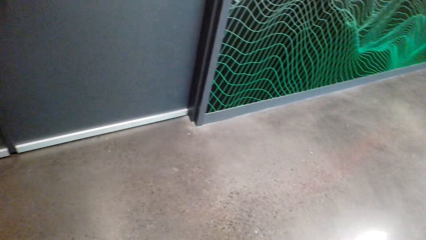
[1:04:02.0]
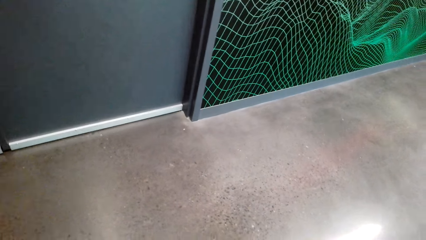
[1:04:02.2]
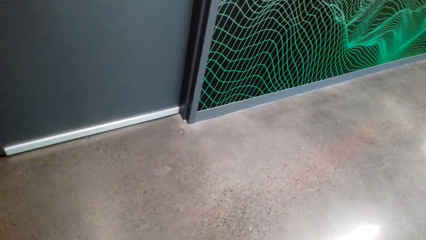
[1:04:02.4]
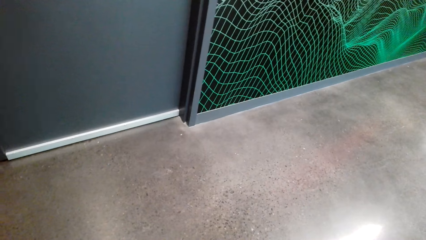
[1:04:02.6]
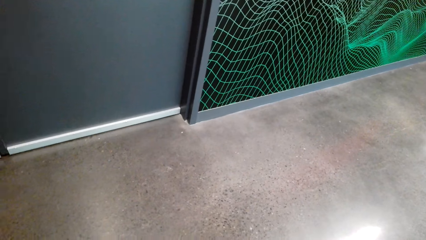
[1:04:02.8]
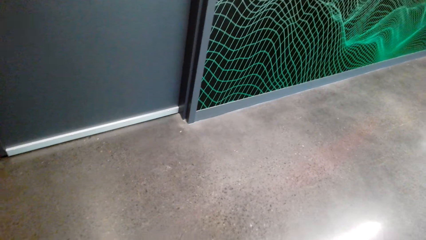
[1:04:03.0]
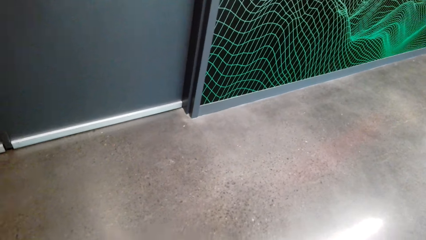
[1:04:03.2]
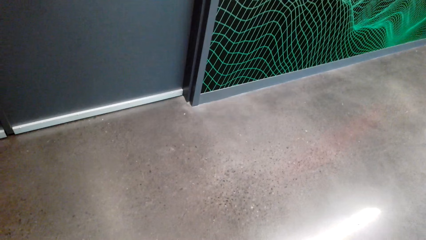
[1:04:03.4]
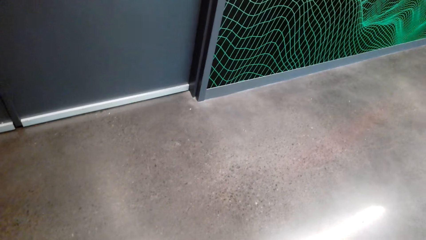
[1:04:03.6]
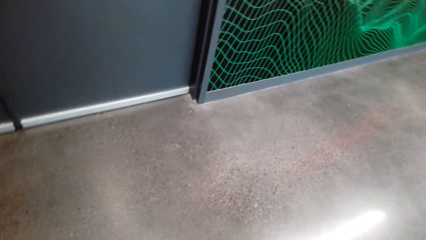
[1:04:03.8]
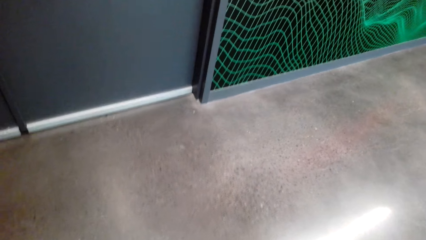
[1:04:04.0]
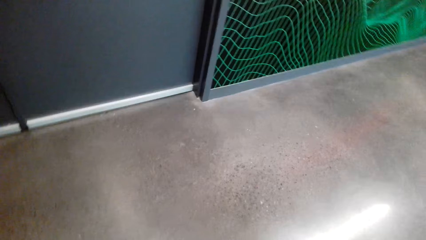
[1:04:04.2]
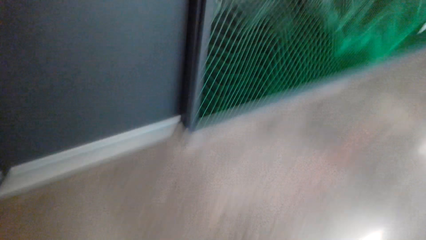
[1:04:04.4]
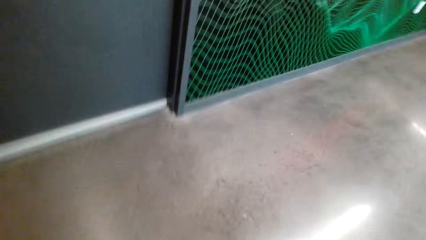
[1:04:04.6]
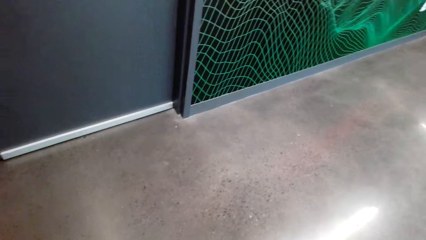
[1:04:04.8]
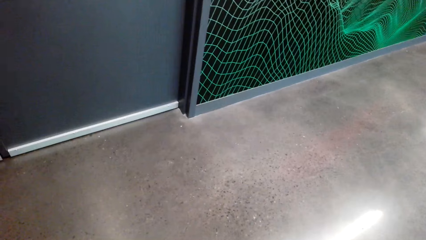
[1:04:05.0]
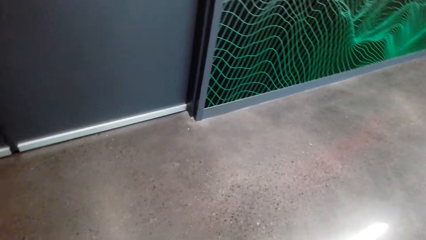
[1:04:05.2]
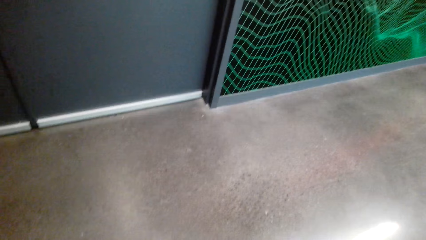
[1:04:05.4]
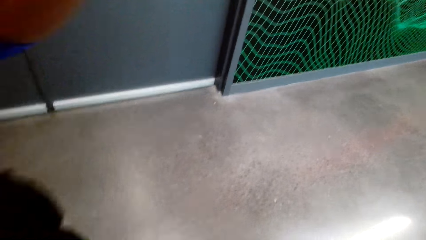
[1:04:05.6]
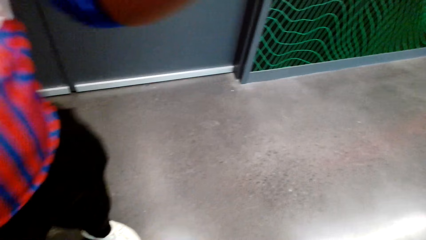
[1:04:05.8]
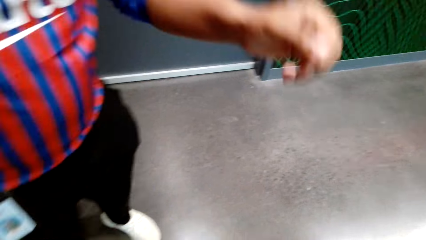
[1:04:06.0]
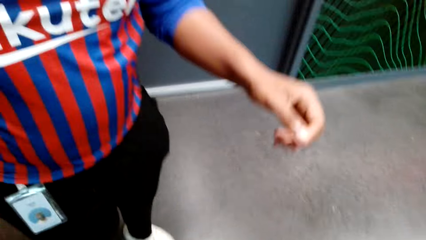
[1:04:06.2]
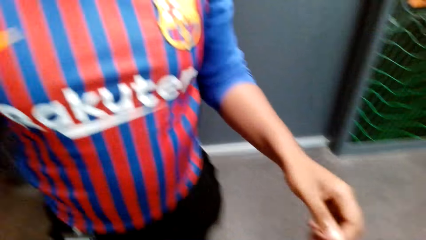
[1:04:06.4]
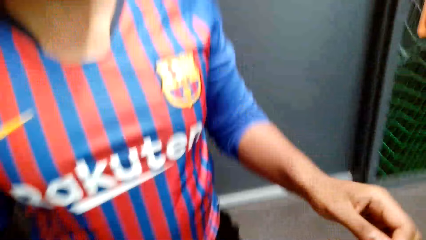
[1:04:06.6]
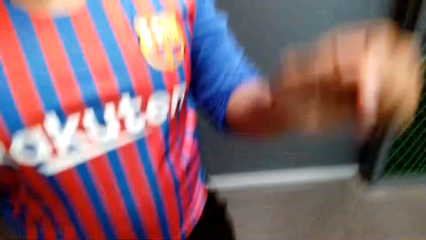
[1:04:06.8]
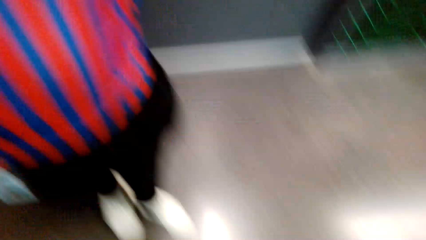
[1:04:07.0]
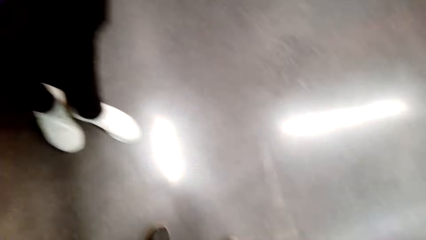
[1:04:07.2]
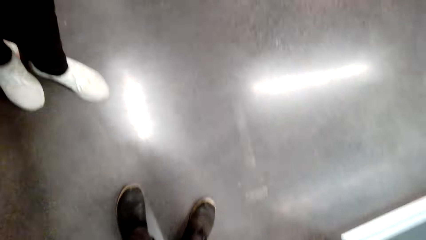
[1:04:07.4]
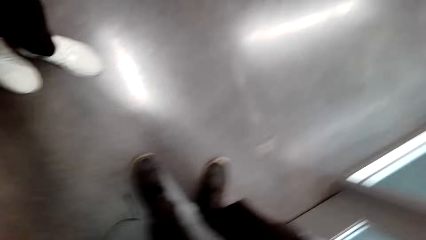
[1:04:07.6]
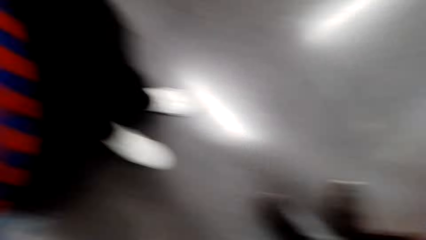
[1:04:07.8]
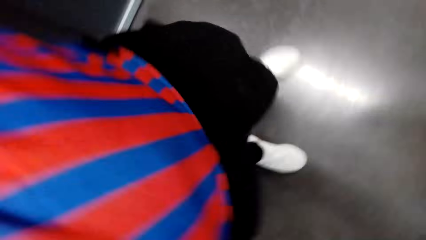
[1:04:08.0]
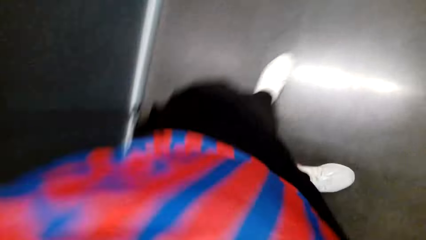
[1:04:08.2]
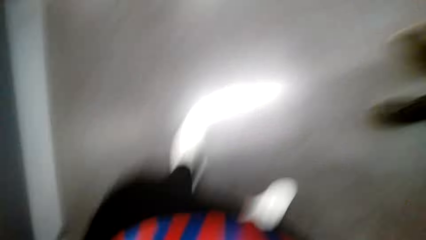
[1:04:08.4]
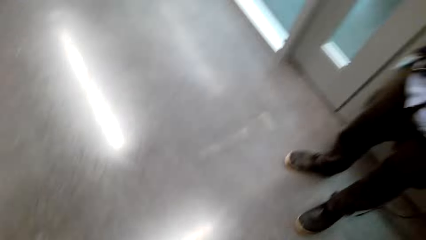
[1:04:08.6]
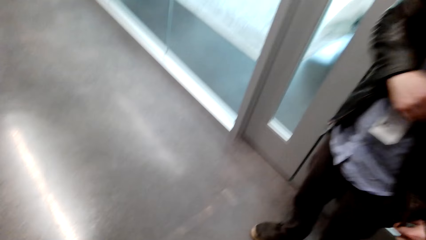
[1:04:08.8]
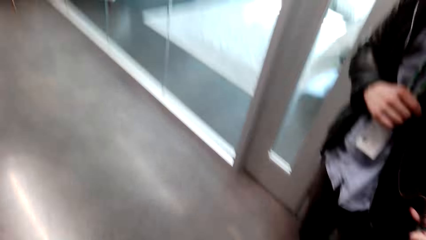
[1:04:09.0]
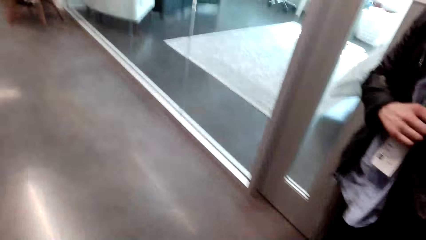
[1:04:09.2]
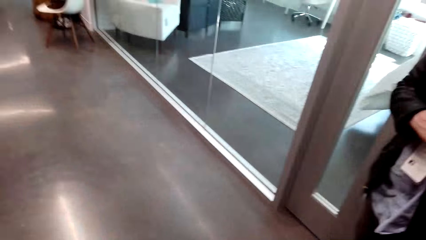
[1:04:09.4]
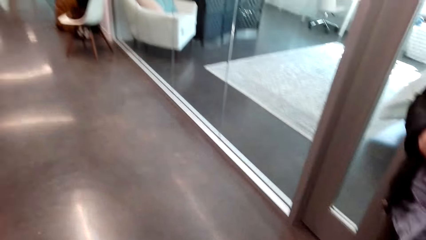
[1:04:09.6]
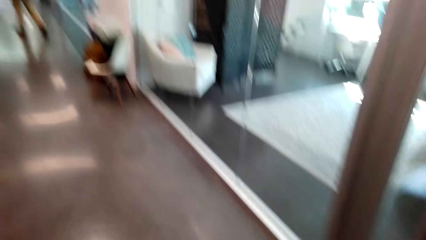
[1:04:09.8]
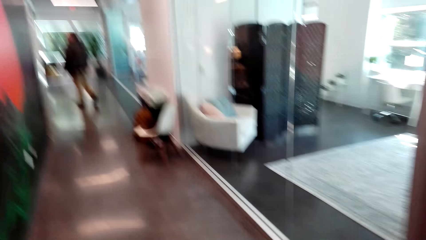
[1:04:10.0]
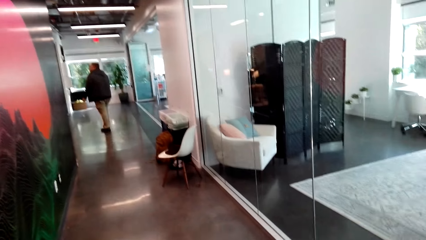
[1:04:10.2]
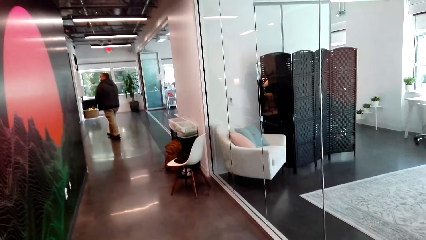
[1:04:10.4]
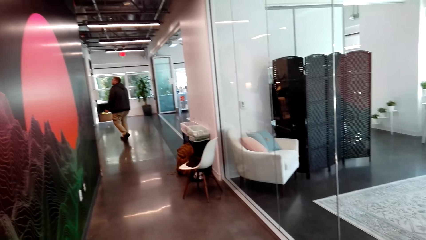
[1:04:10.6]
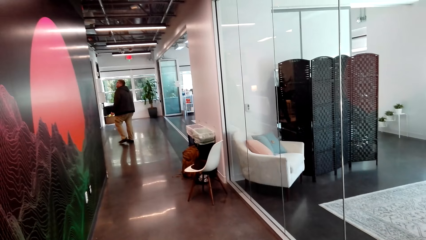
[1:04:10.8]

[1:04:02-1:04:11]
A man touches a camera. The camera wearer talks to the man. The man touches the camera again. The man takes the camera off the head of the camera wearer. The camera wearer looks around.
